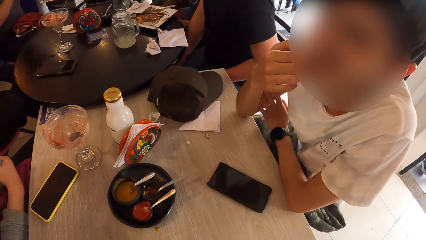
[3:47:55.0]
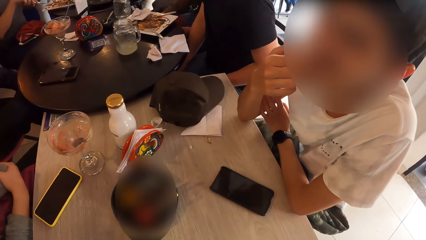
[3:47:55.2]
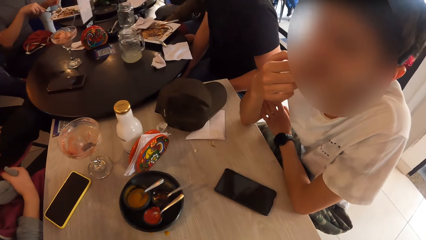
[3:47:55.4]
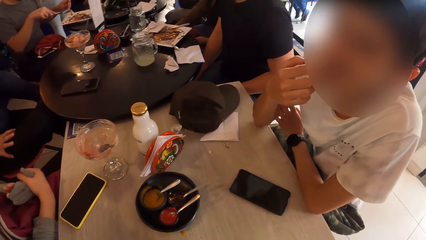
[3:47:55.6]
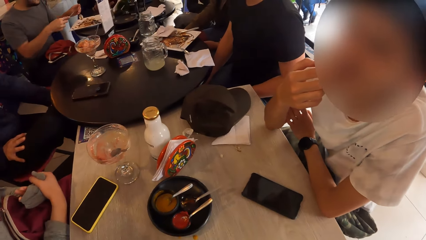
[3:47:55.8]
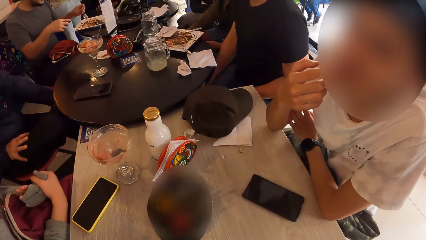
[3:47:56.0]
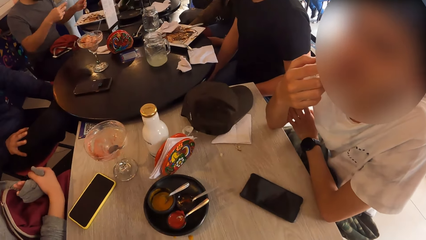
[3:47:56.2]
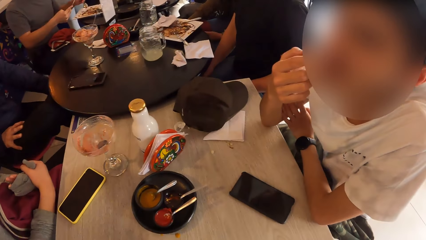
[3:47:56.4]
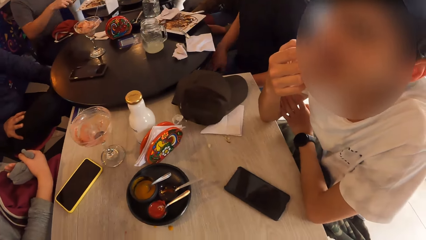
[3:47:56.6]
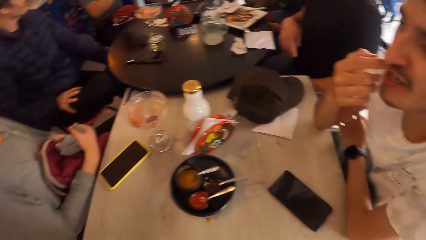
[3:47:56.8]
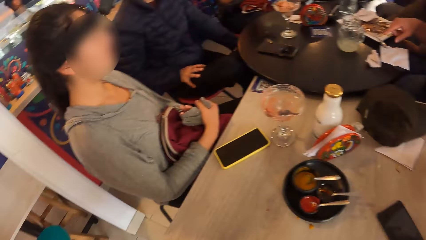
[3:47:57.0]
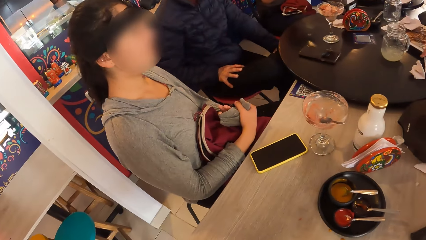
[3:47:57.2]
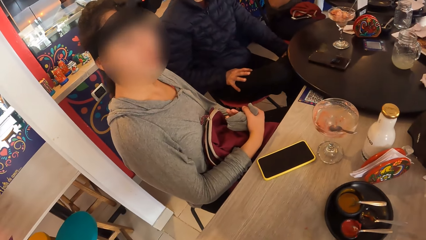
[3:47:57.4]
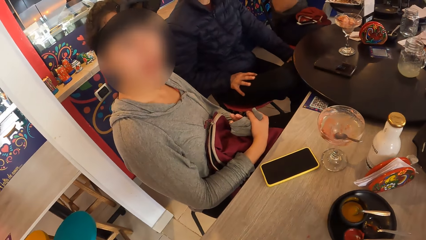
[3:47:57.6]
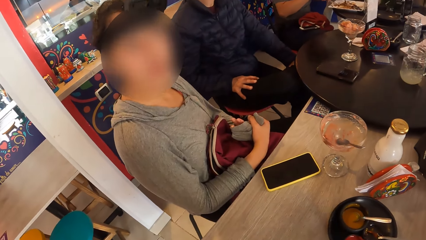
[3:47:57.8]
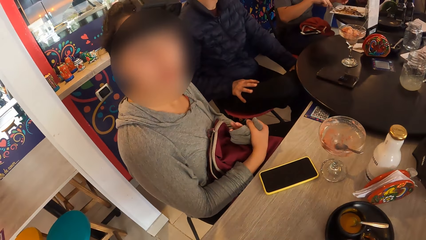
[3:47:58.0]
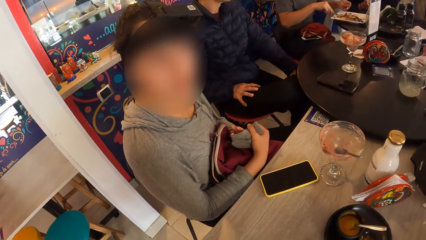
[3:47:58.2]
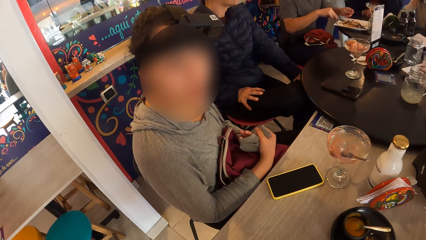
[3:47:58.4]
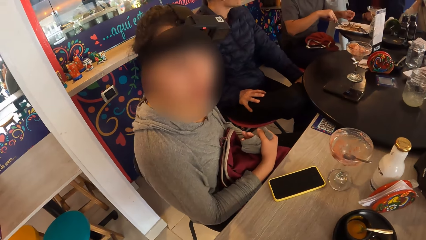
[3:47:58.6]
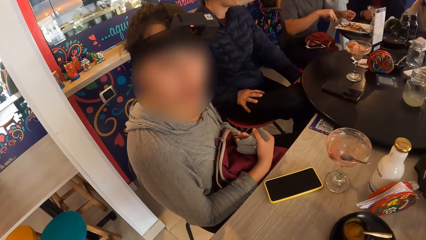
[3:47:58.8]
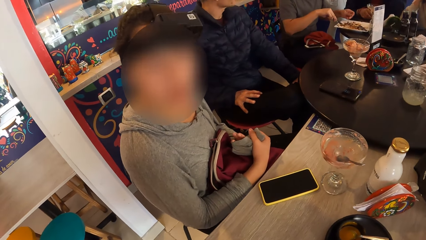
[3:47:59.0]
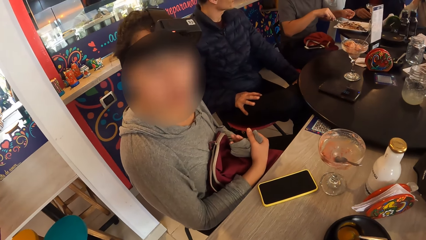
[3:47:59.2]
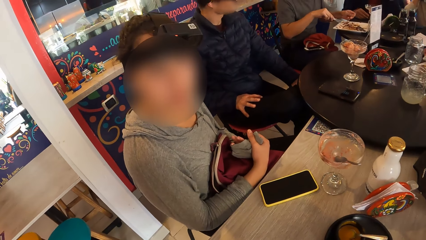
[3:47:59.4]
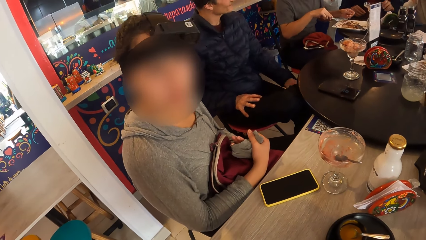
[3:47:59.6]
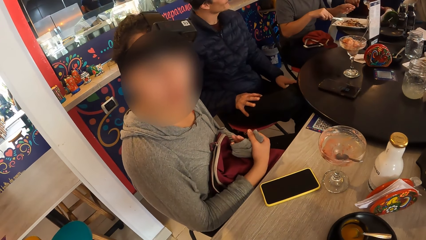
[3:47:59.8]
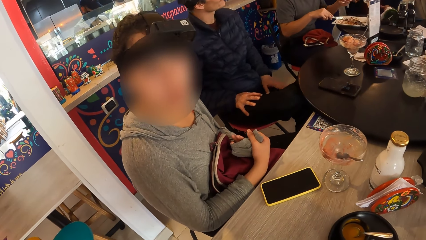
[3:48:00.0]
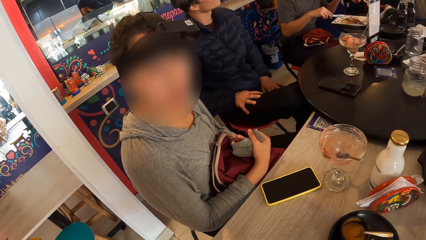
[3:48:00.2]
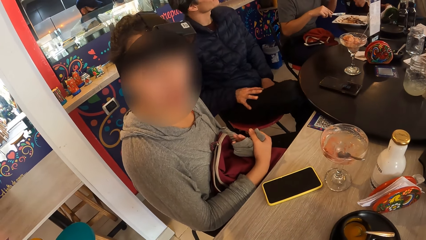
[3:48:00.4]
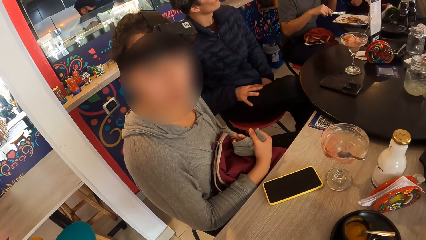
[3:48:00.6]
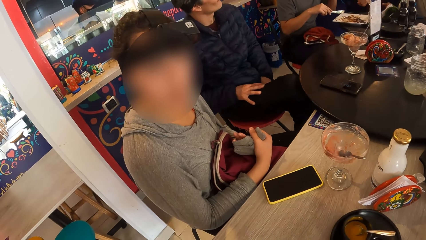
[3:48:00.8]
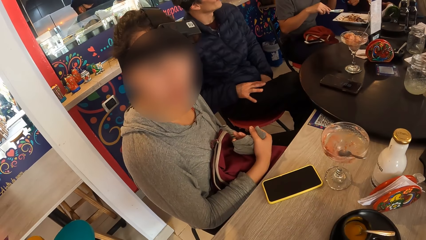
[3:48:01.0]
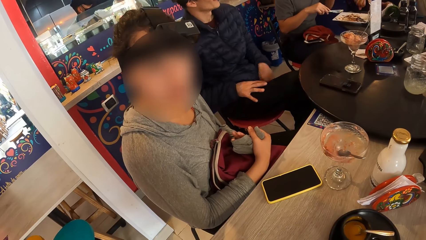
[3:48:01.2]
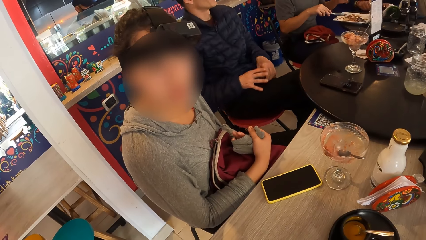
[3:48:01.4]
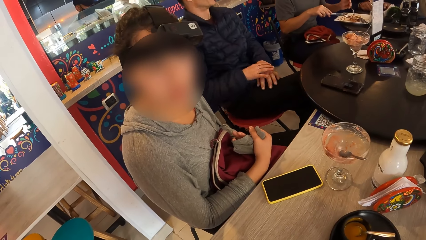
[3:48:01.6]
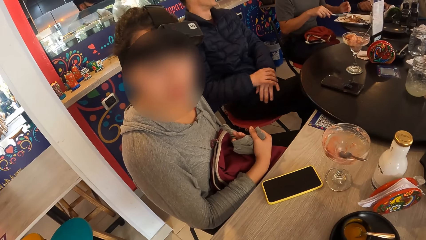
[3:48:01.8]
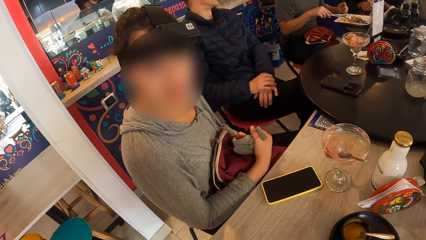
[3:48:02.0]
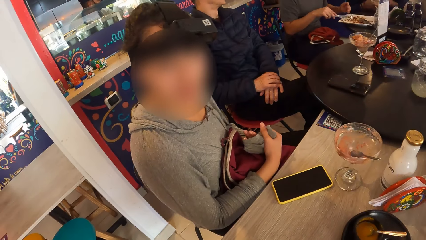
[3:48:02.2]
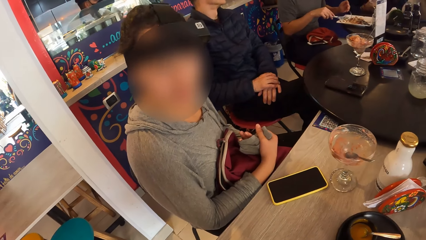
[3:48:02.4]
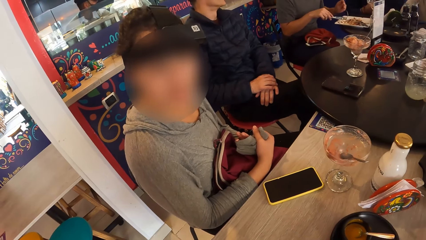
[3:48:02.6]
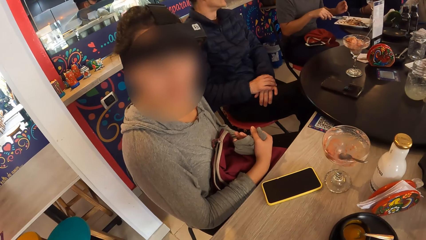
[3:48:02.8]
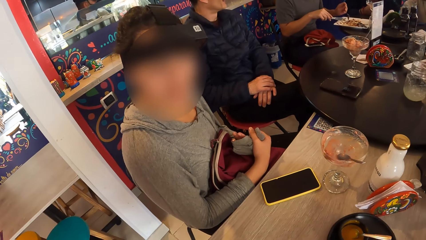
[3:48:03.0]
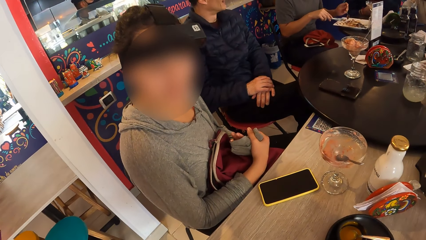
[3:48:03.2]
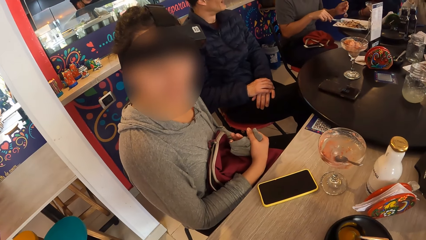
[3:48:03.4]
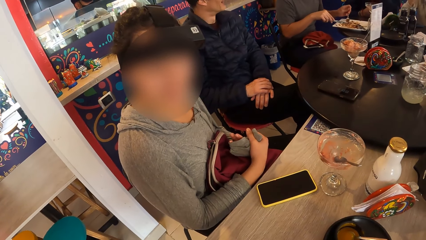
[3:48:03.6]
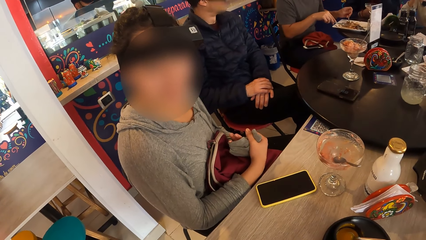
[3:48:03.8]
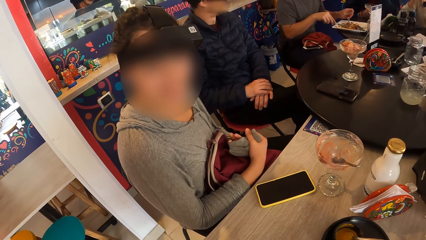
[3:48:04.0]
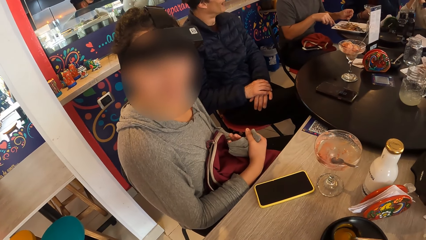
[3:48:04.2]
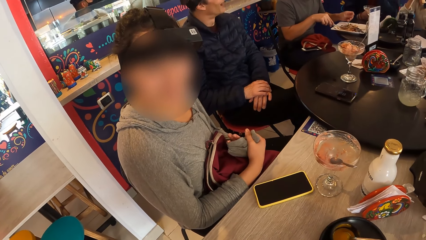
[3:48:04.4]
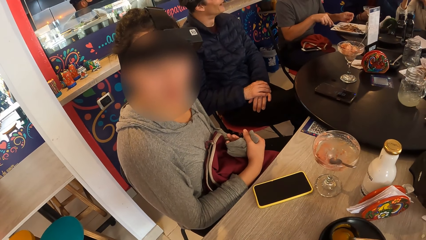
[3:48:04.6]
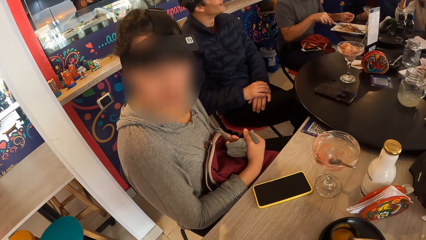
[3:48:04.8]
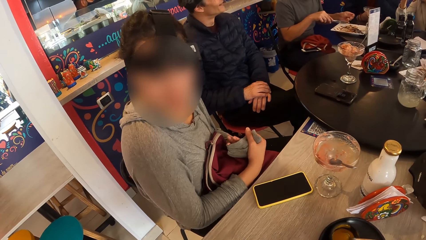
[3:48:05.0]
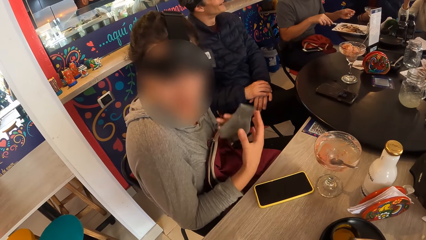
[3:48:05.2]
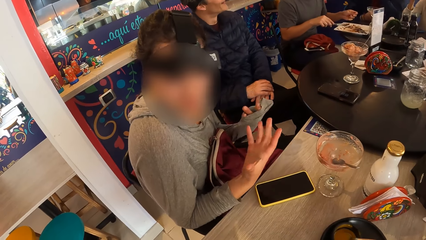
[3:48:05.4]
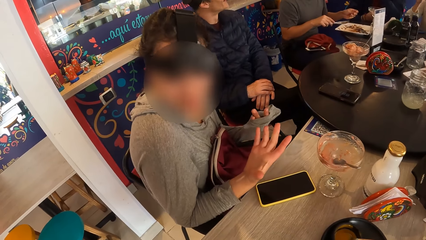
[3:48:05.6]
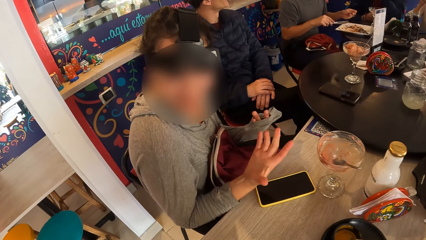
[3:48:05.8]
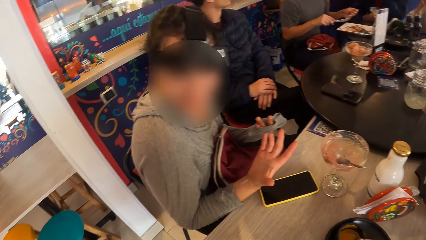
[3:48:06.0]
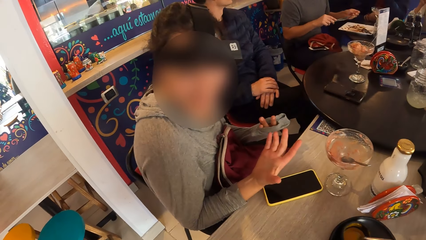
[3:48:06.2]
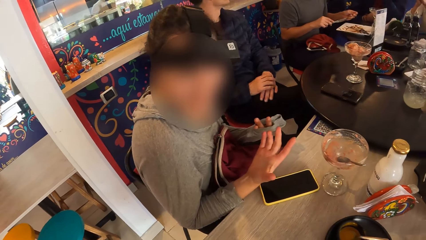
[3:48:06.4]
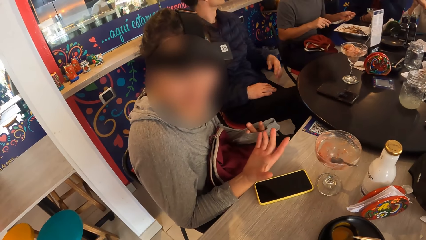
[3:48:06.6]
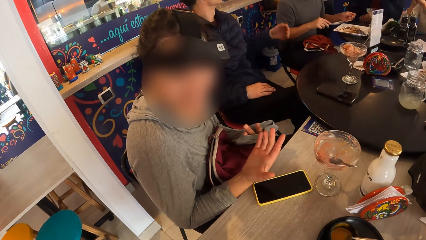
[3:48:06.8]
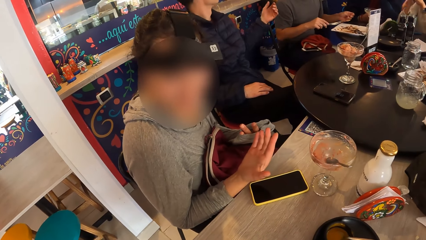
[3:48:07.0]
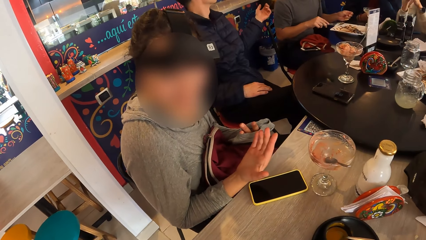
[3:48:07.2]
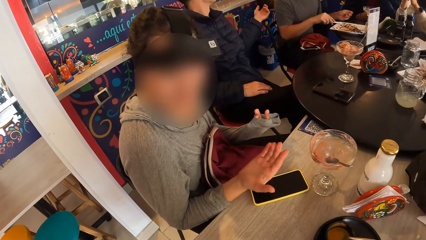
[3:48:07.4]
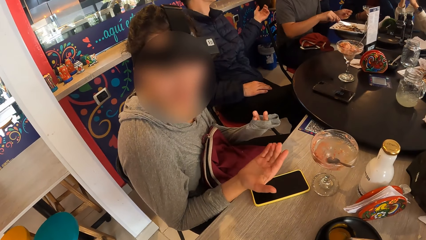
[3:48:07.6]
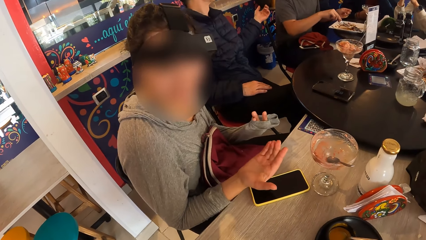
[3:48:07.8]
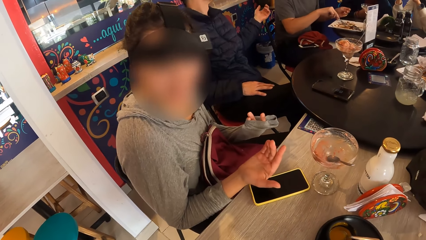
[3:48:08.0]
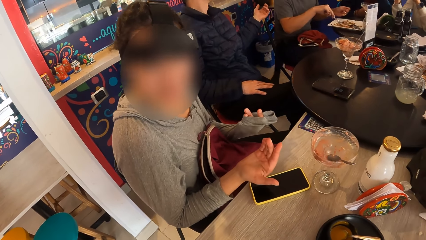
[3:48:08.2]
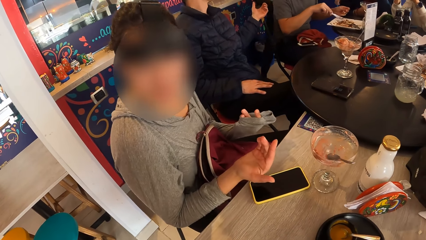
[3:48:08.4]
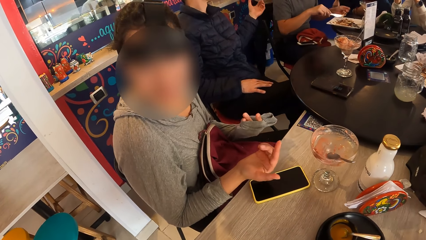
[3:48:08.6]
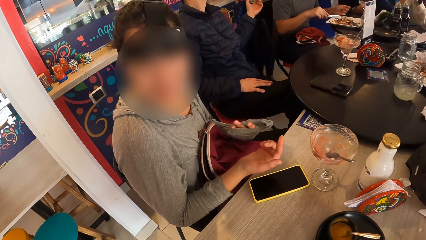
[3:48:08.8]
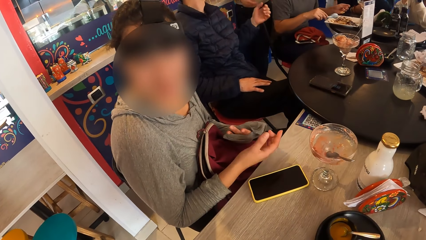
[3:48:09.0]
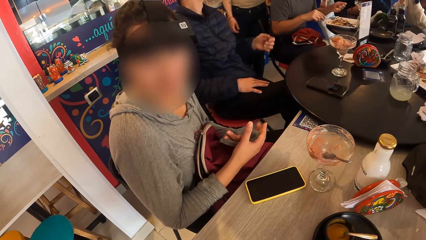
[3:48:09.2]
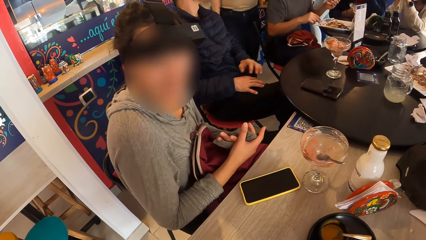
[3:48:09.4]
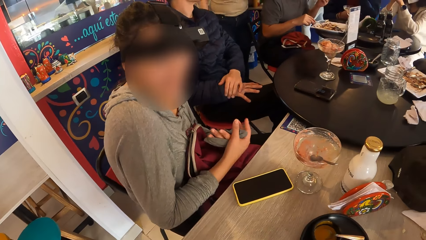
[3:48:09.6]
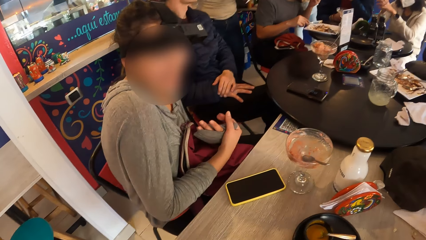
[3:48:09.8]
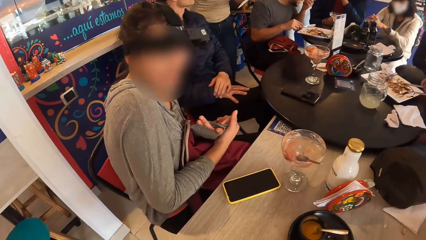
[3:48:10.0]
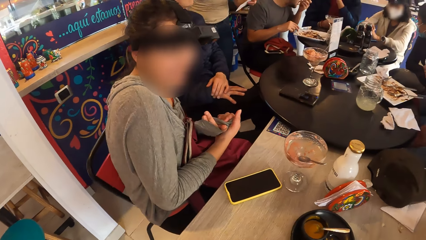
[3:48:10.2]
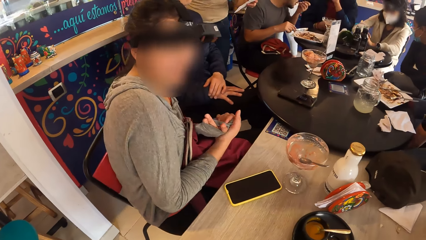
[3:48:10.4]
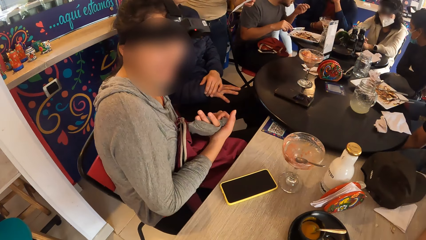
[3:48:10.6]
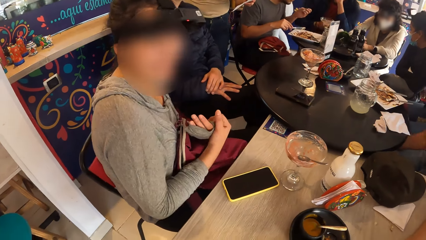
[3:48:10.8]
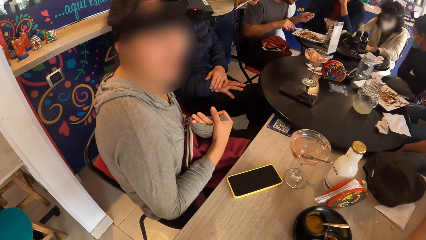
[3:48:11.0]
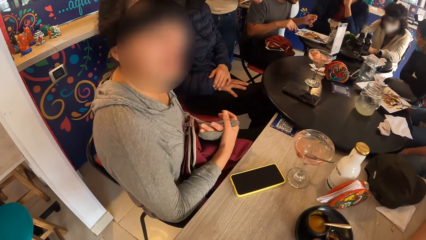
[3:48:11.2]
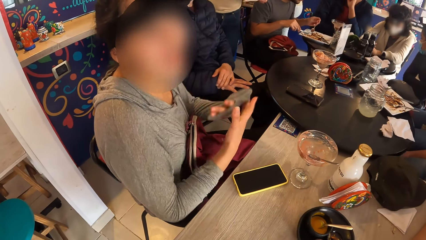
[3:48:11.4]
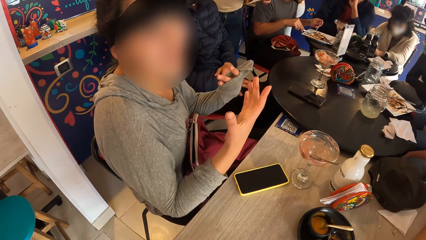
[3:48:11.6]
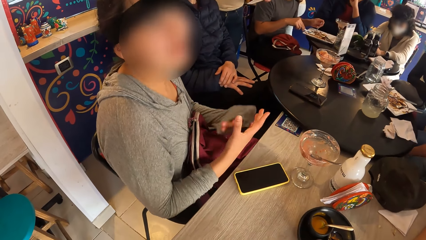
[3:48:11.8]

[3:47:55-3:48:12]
A woman interacts with the camera wearer. A man takes the meat with a knife in his left hand. The man takes the meat from a plate on the table with a fork in his left hand. The camera wearer converses with a woman. He moves the meat with the knife in his right hand. Another man interacts with another woman.
